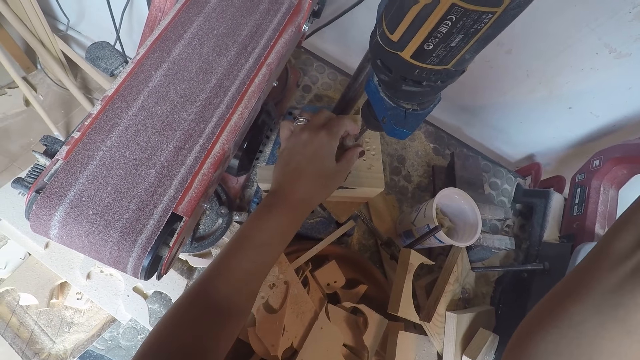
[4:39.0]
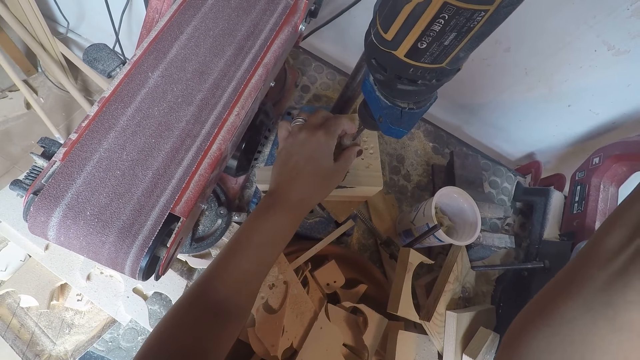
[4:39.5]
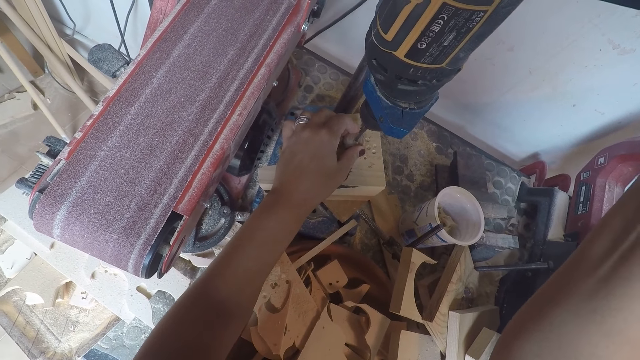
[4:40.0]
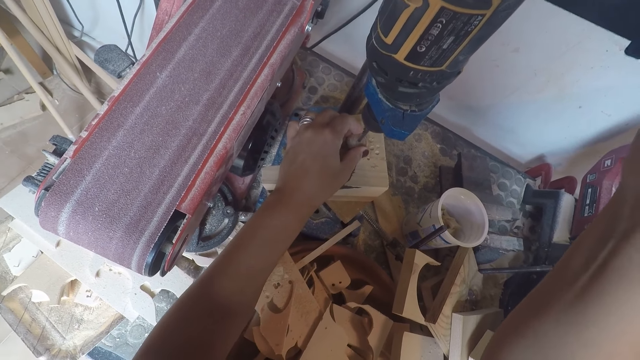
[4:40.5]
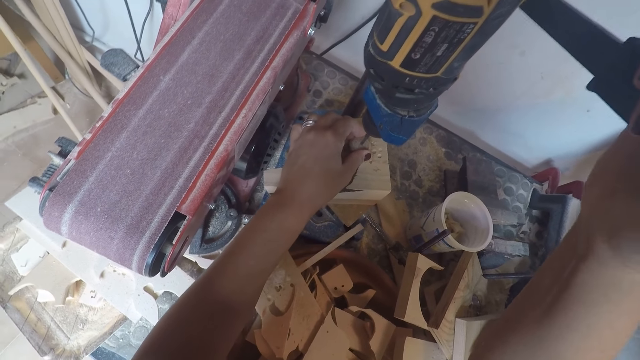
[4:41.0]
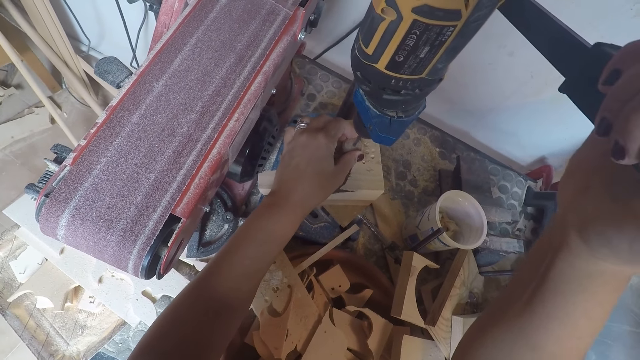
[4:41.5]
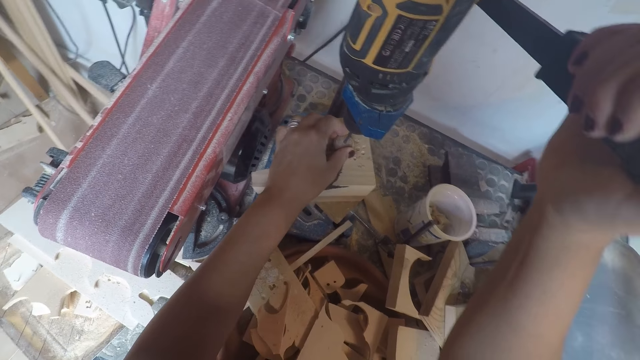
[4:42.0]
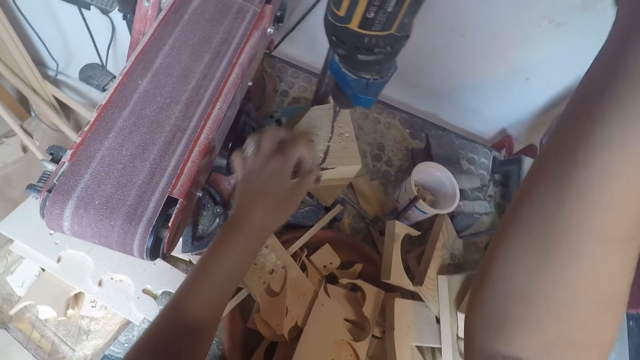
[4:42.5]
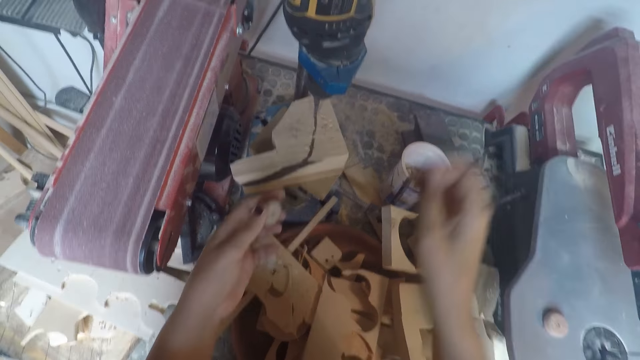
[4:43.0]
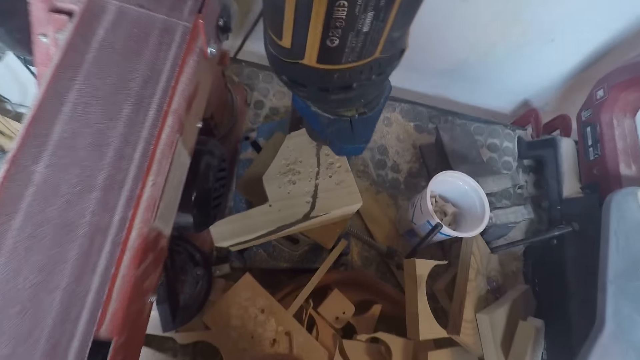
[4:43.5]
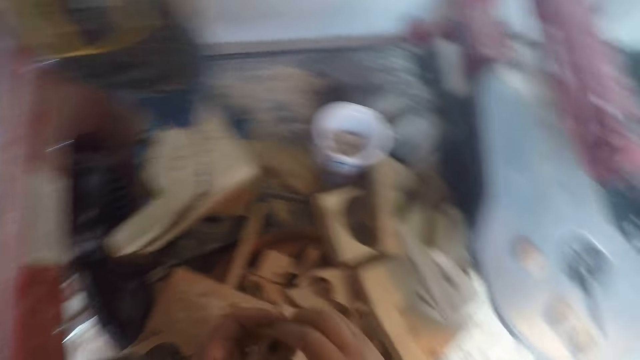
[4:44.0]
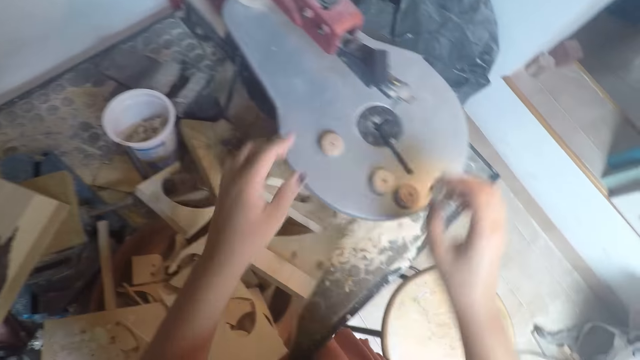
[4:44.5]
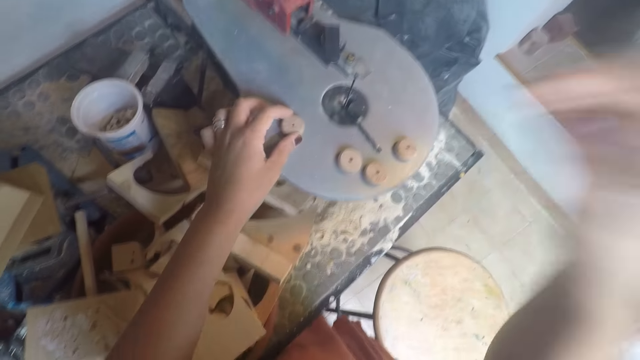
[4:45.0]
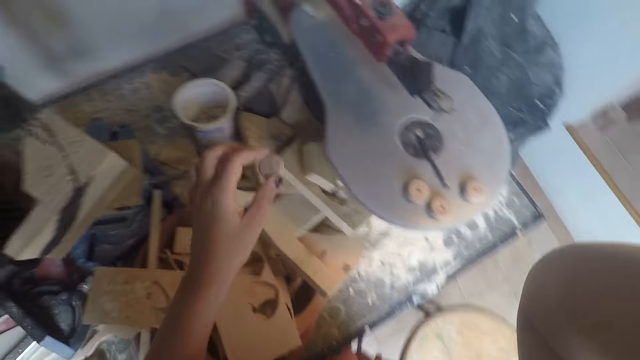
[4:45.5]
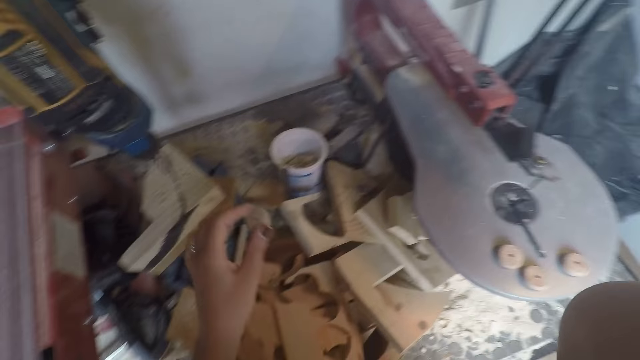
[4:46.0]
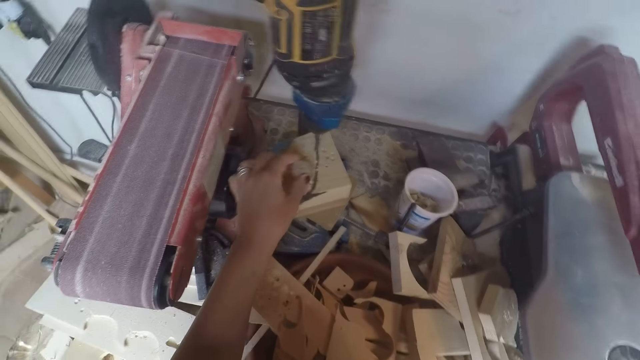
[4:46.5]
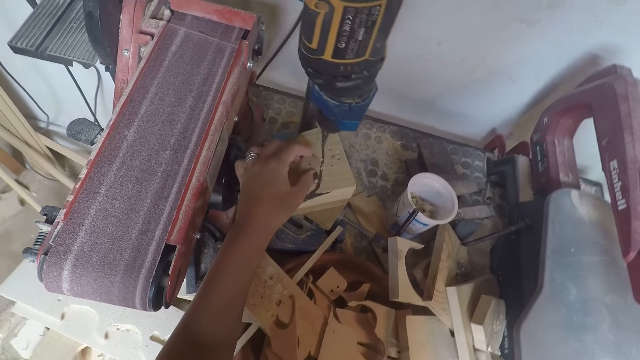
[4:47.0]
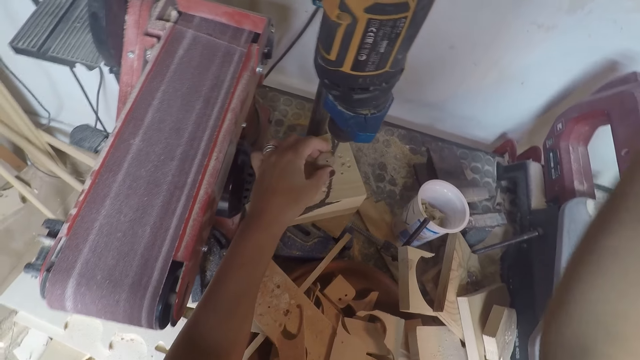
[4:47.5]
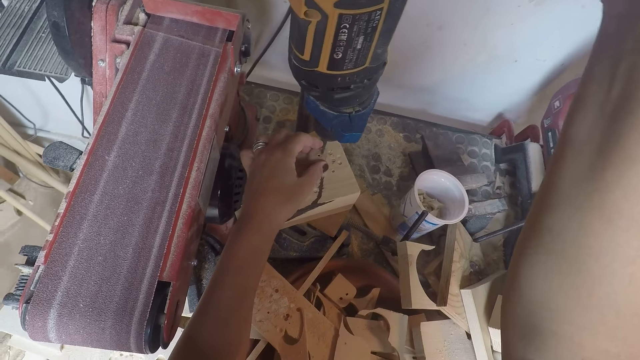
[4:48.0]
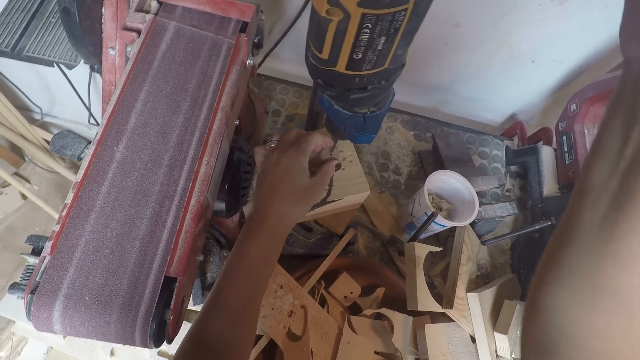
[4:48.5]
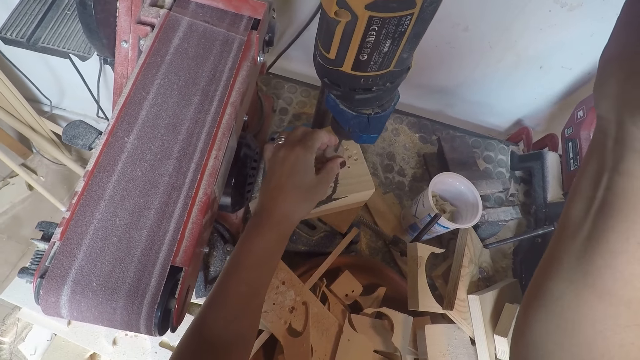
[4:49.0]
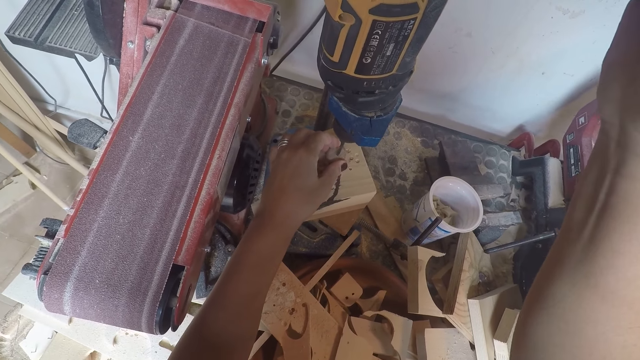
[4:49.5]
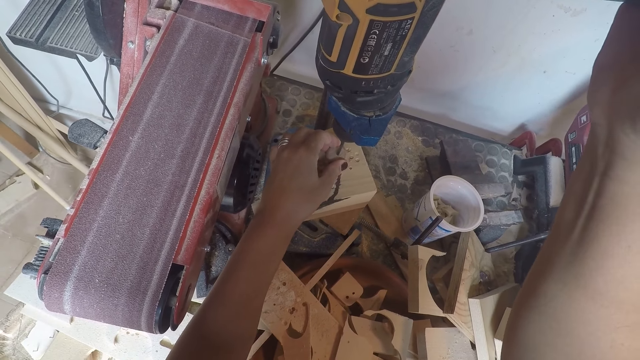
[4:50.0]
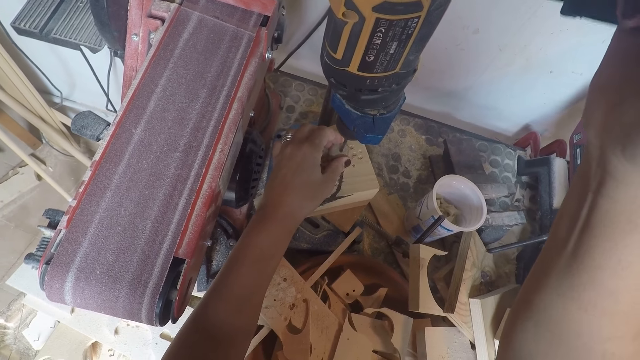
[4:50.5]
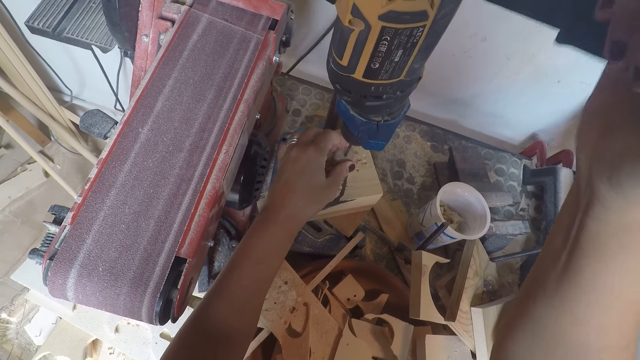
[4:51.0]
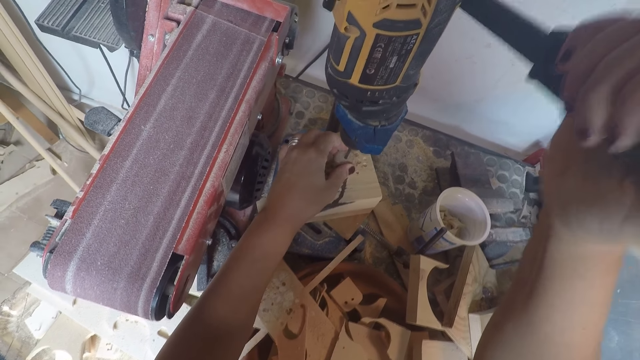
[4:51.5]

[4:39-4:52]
The camera wearer drills the wood on the drilling machine. He picks the wood from the drilling machine with his left hand. He looks at the piece of wood. He drops the wood on the filing machine with his right hand. He holds something. He picks up a wood from the filing machine with his left hand. He places the wood on the drilling machine with his left hand. He holds the head of the drilling machine with his right hand. He drills a hole on the wood with the drilling machine.

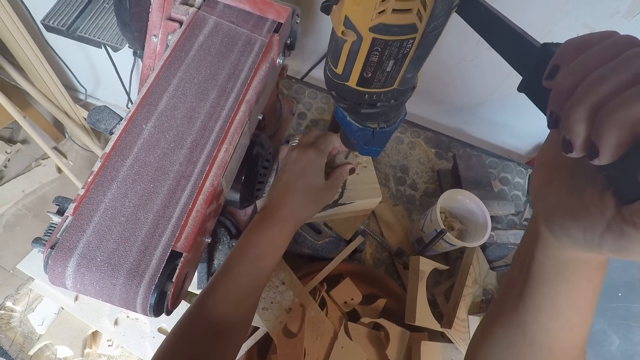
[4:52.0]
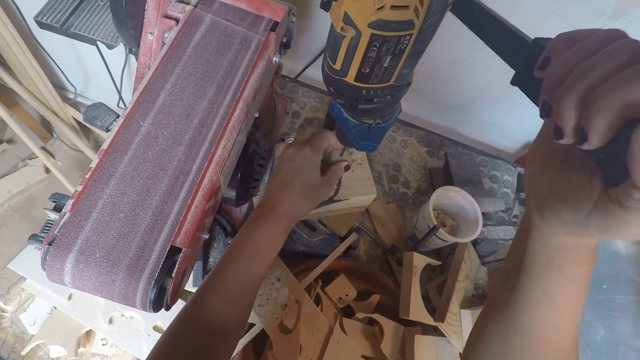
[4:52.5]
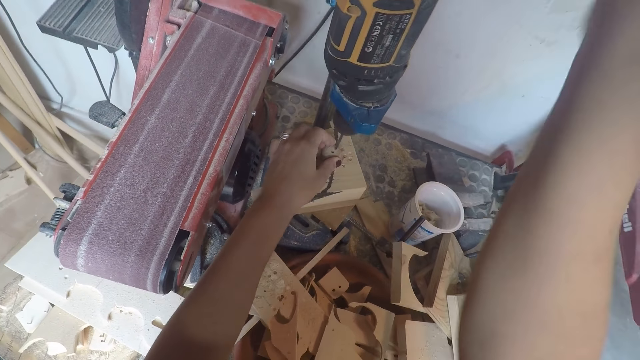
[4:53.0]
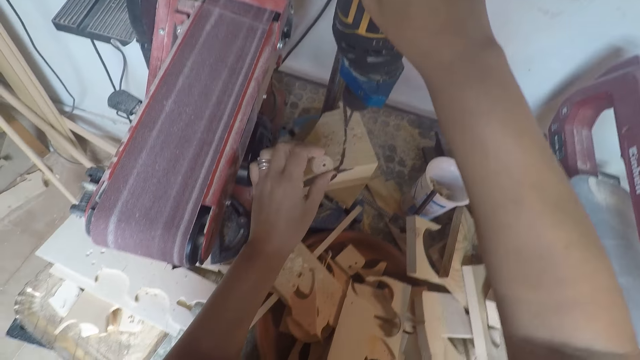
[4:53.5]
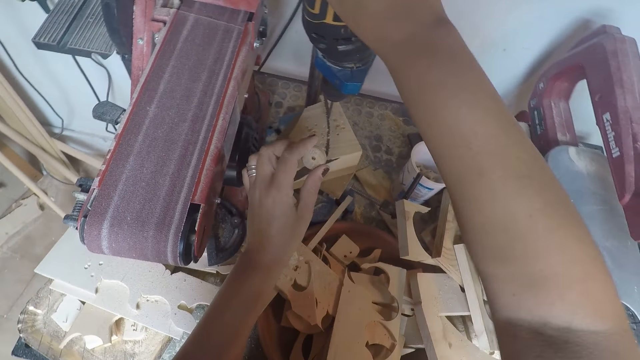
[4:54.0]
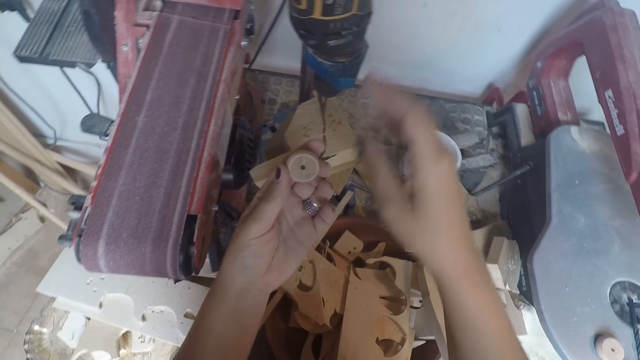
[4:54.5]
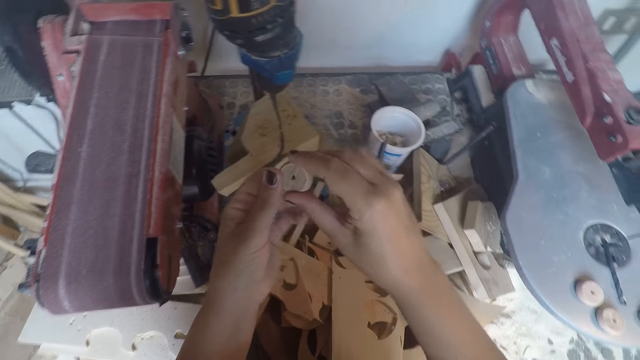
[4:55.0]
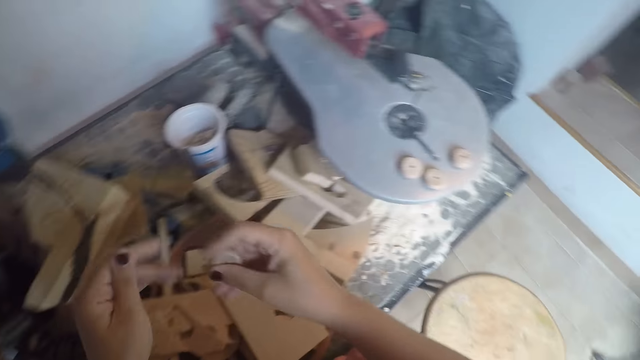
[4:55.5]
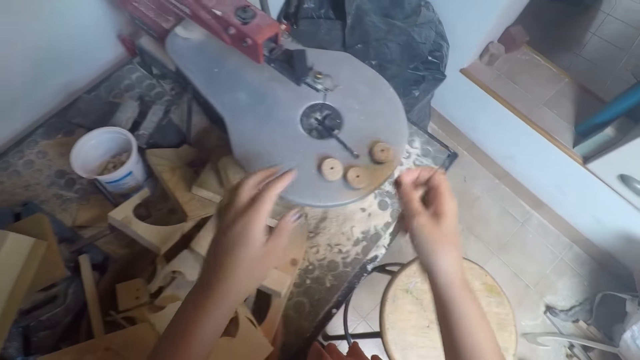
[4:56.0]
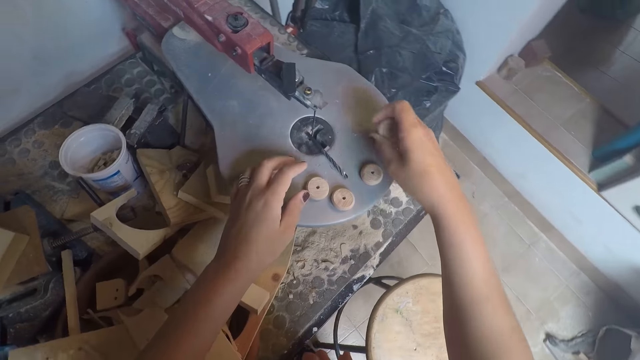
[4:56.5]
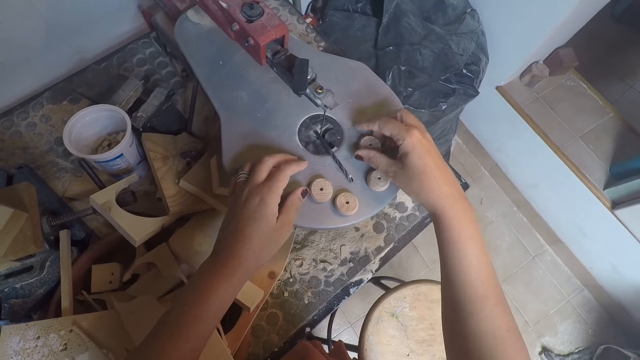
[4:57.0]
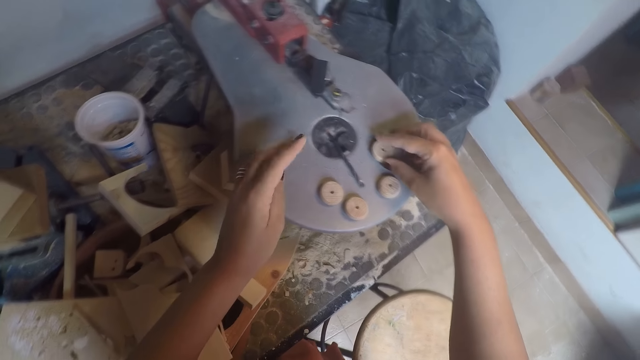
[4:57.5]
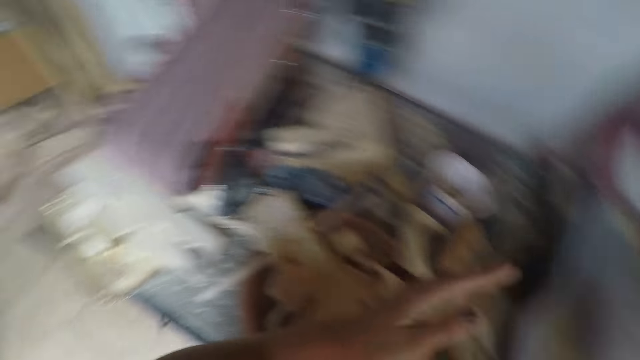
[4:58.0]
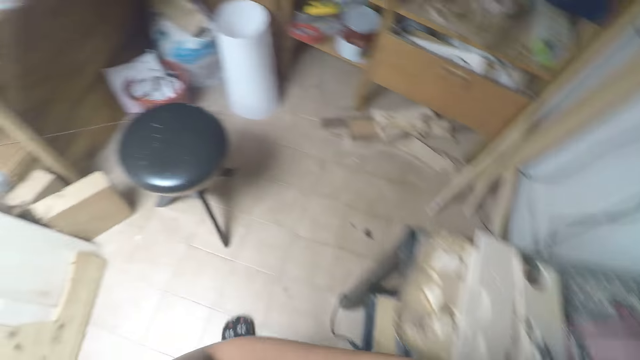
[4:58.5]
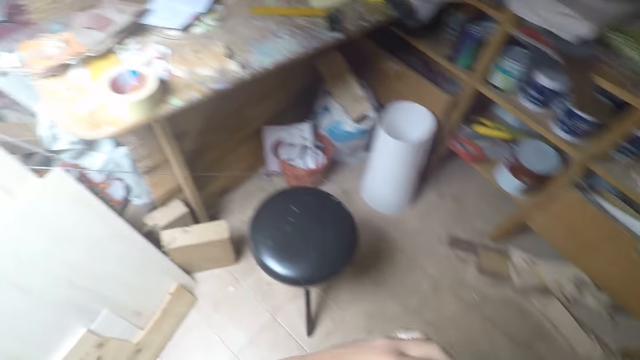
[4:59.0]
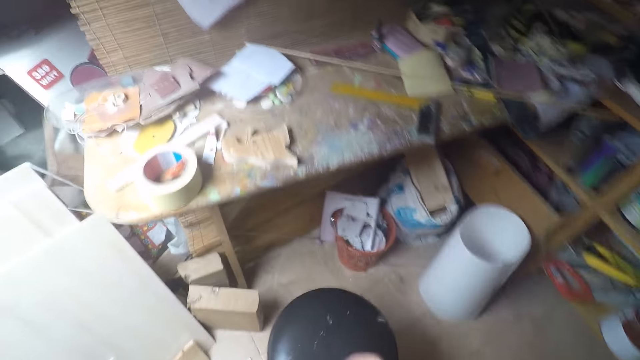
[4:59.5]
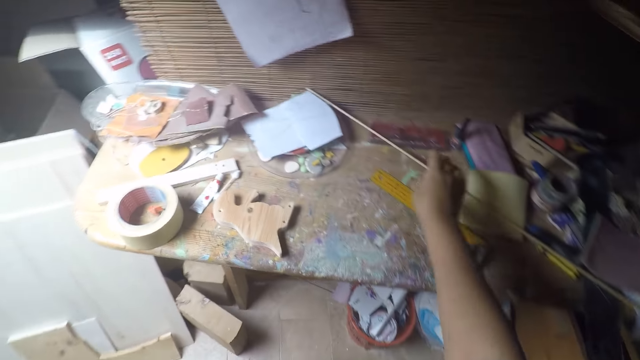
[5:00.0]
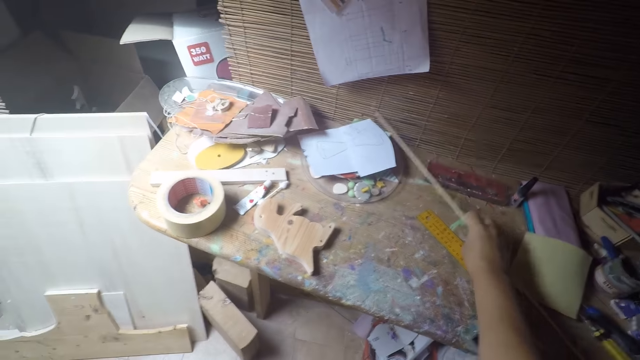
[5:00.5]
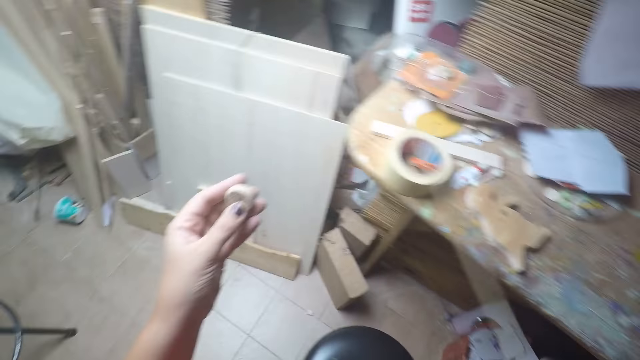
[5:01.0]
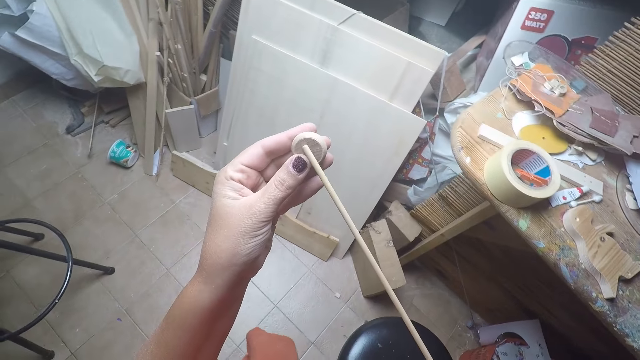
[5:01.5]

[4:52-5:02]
The camera wearer picks up a wood from the filing machine with his left hand. He closes the drilling machine. He looks at the piece of the wood. He passes the wood from his left hand to his right hand. He places the wood on the filing machine with his right hand. He takes the piece of wood. He walks around the room. He turns to a table behind him. He picks up a wooden rod from the table with his right hand. He fixes the wood piece on the rod.
